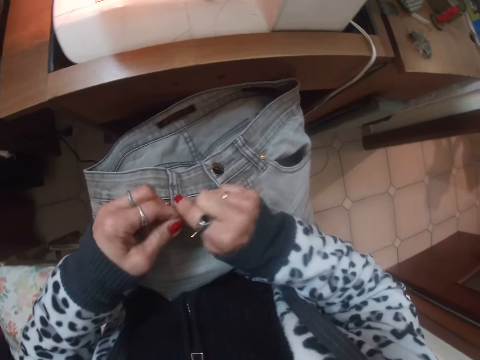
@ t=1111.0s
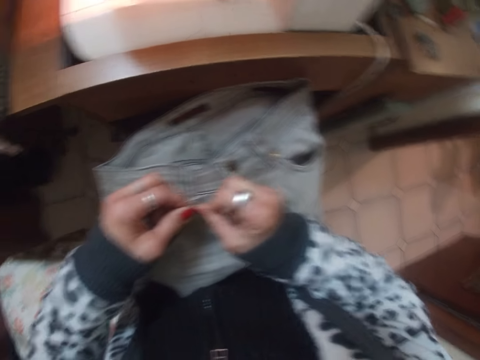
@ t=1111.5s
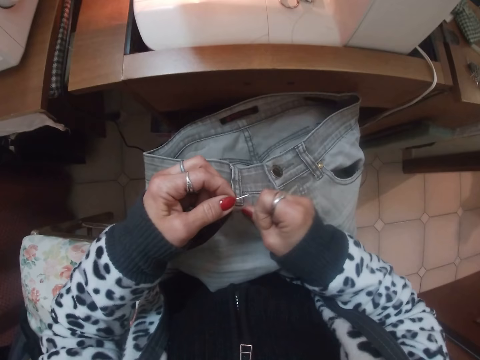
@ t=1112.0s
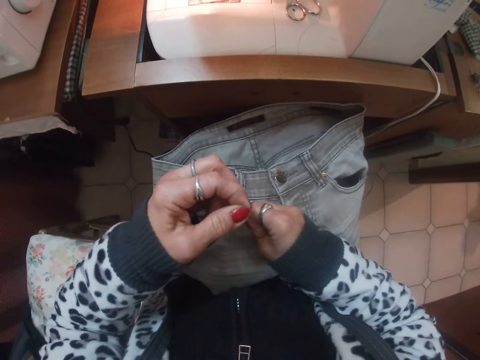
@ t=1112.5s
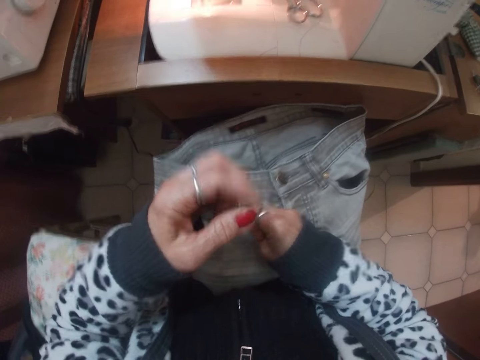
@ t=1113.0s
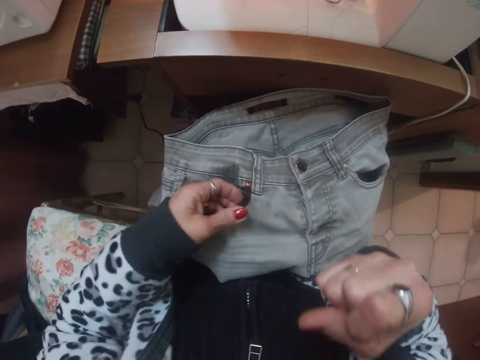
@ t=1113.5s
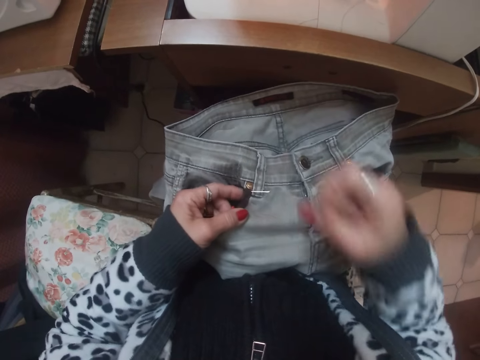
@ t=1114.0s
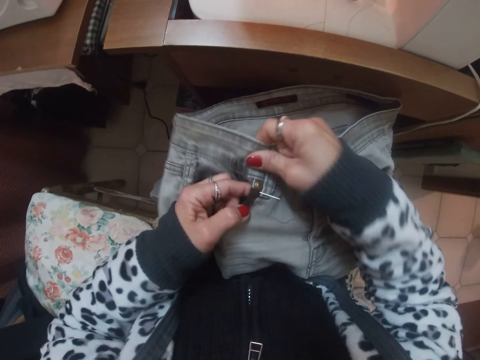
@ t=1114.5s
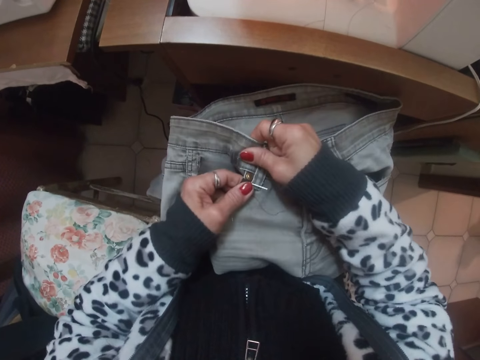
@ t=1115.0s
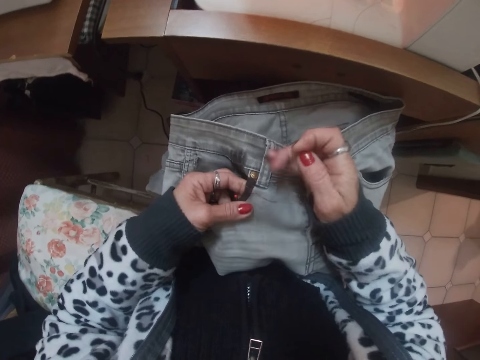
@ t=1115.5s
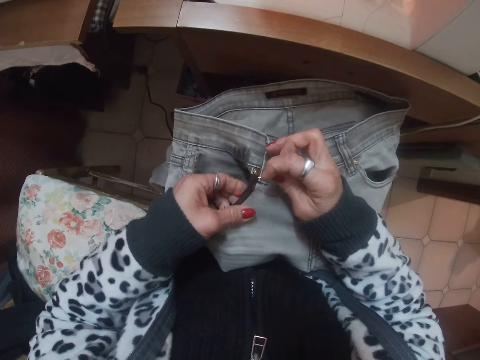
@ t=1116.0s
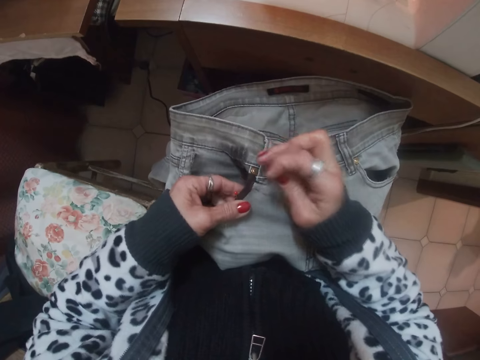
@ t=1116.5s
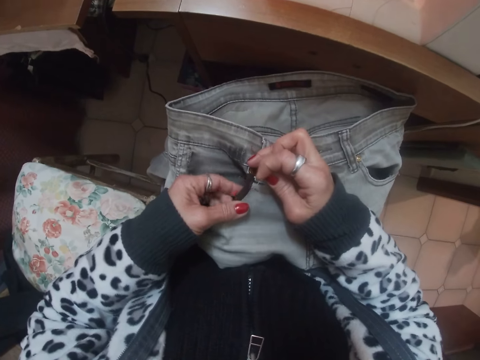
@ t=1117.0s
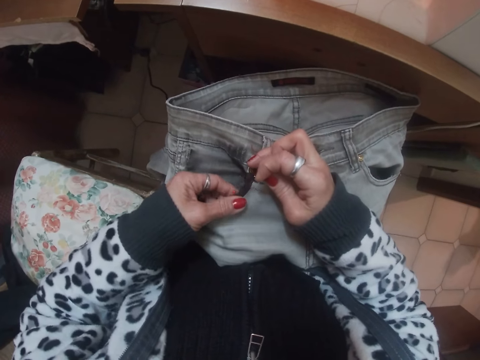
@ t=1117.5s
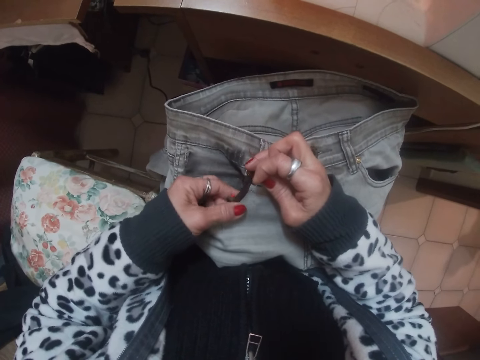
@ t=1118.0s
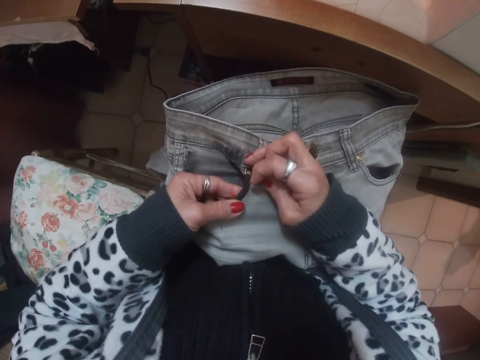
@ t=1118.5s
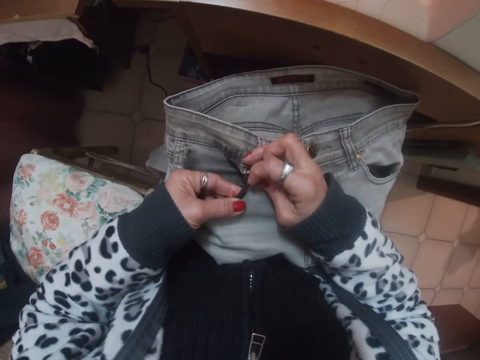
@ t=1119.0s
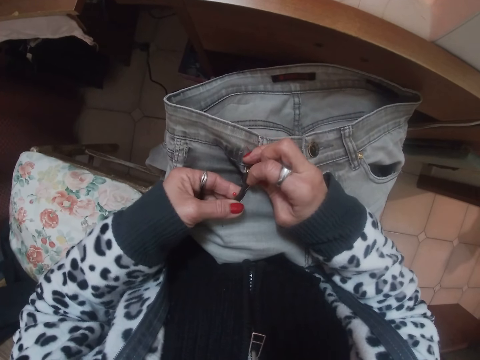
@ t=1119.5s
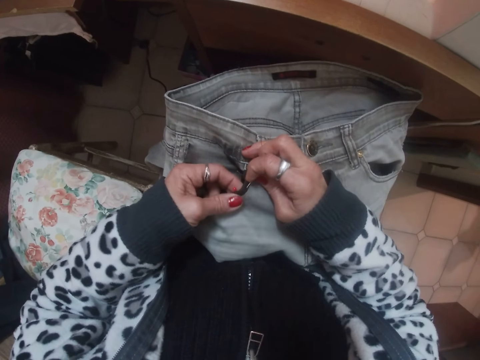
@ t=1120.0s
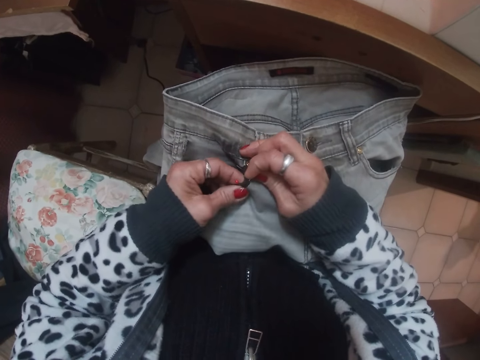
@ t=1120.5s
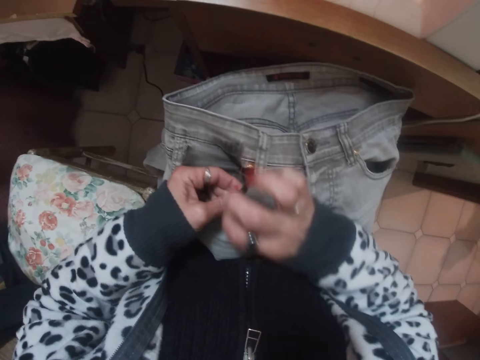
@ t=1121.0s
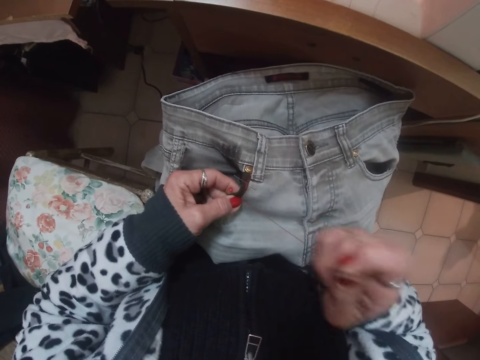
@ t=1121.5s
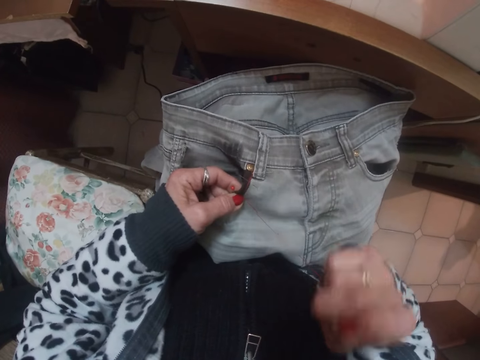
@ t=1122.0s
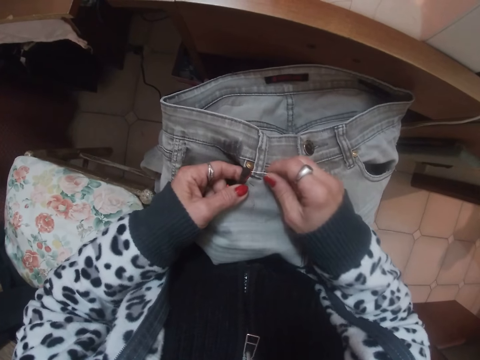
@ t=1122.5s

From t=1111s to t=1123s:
The camera wearer aligns the jeans. They sew the jeans.

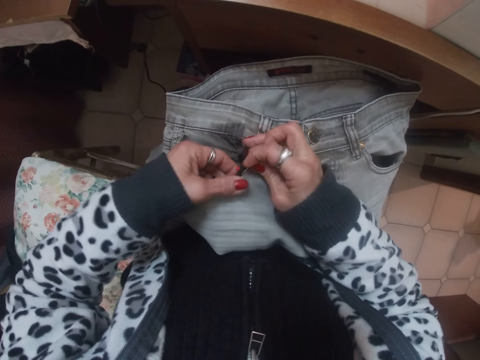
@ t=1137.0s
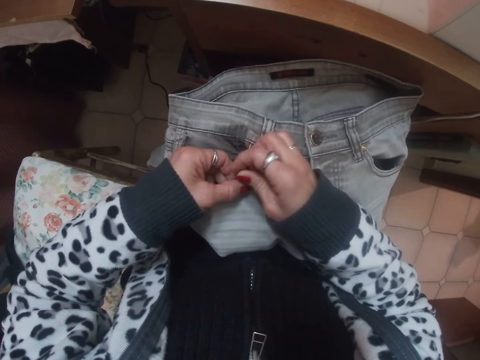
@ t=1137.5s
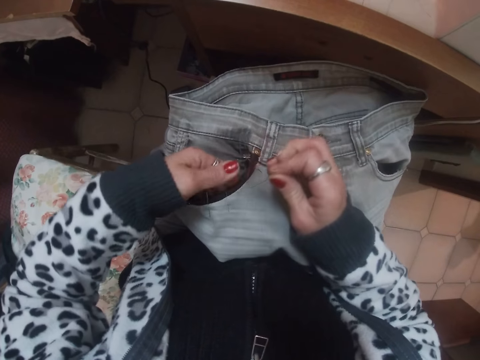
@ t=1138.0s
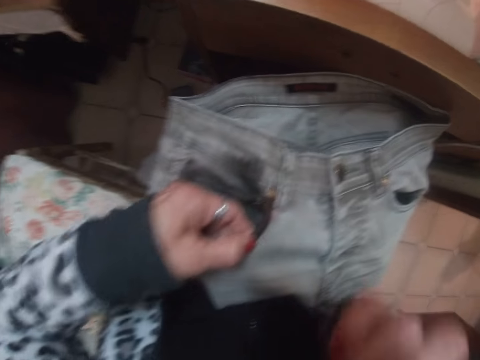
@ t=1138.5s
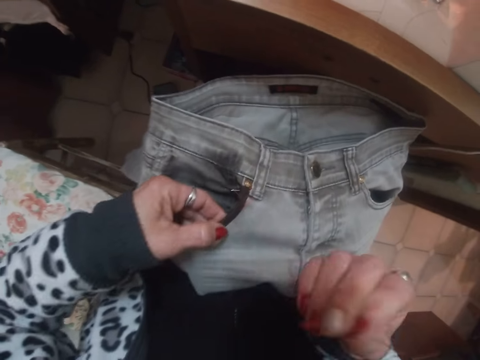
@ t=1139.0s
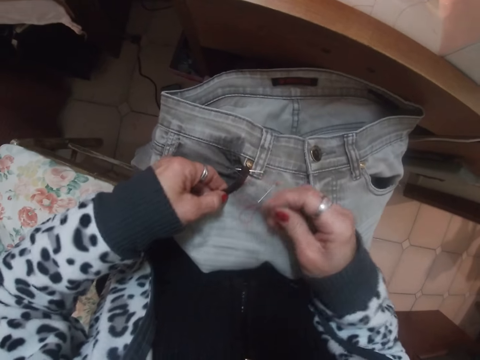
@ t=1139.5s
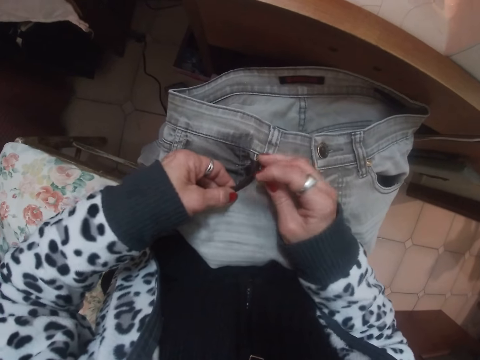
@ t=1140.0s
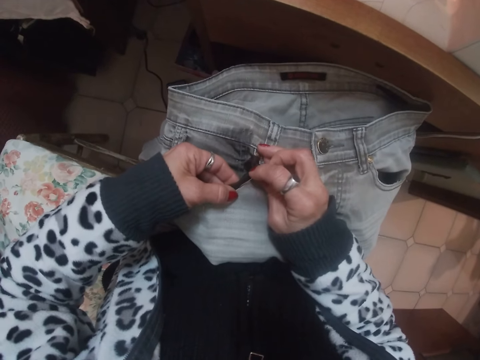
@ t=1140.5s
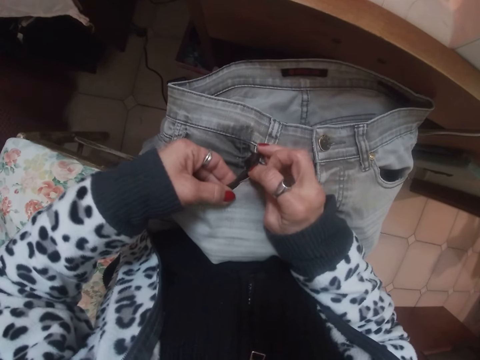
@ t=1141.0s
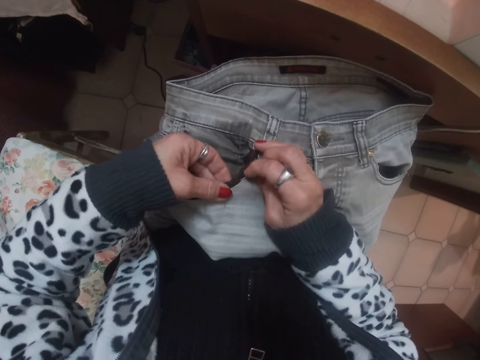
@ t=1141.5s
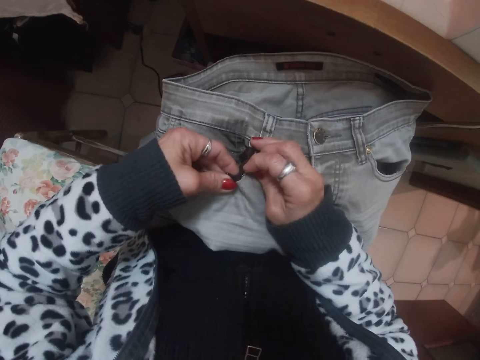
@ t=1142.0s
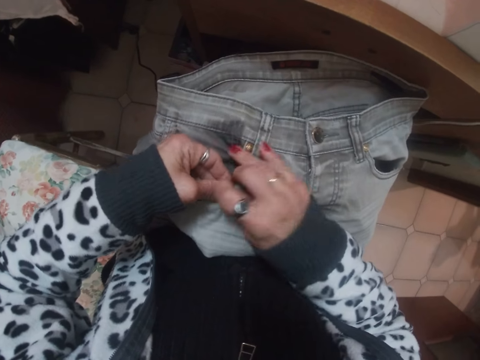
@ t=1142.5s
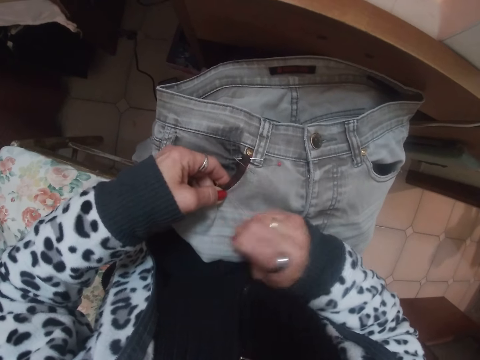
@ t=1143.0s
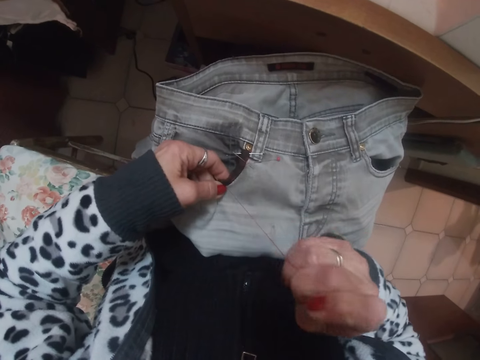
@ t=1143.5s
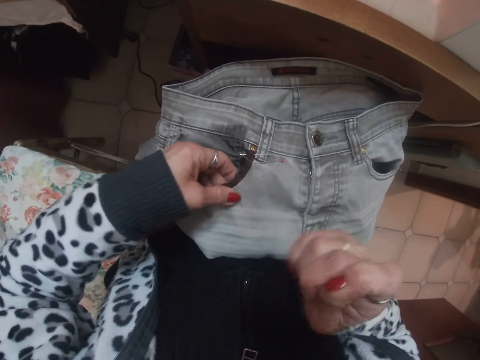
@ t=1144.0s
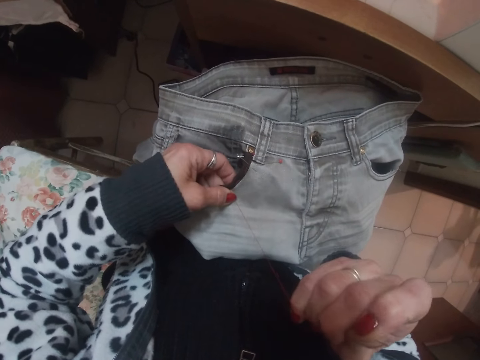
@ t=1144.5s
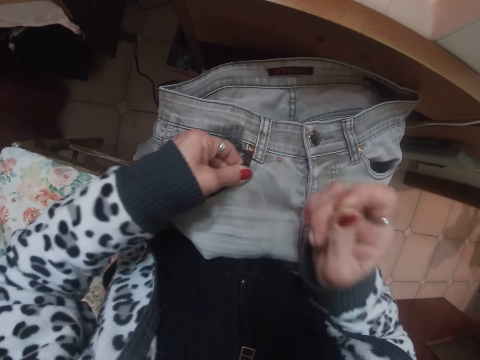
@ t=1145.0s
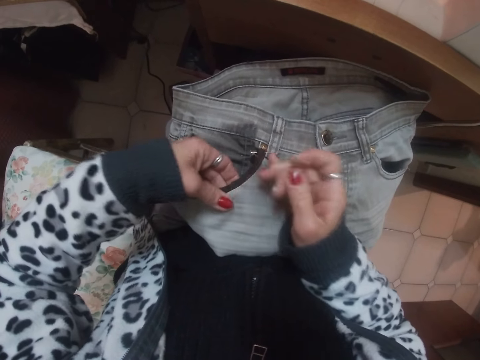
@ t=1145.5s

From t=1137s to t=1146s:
The camera wearer aligns the thread. They sew the jeans.

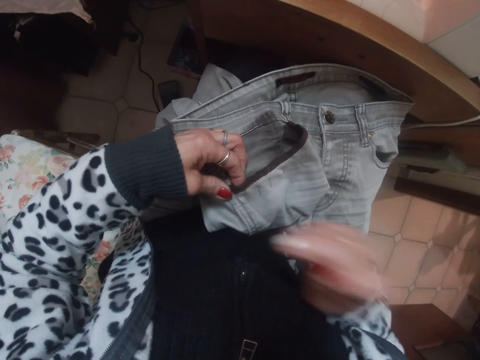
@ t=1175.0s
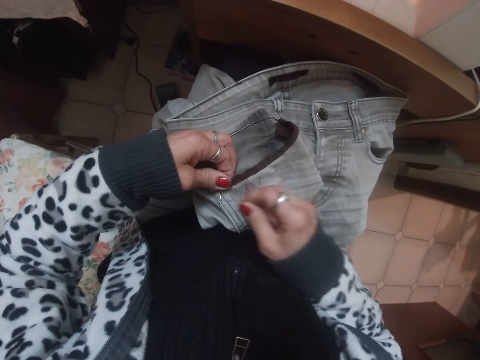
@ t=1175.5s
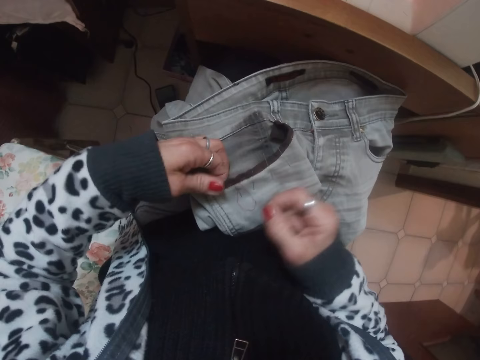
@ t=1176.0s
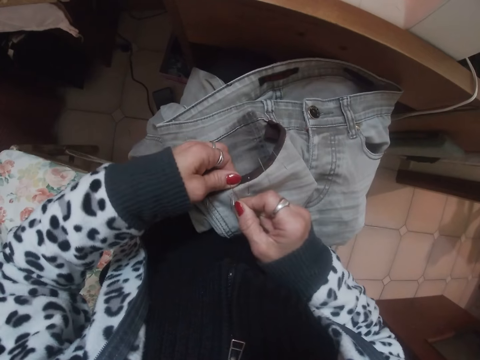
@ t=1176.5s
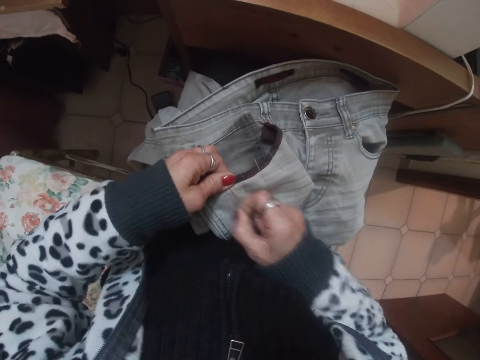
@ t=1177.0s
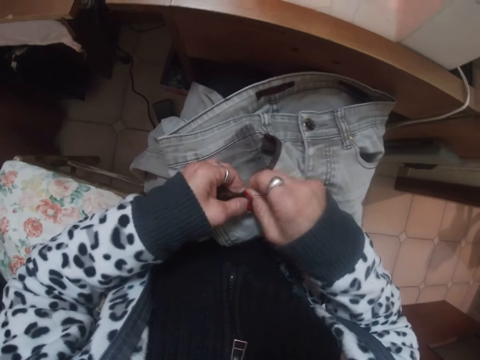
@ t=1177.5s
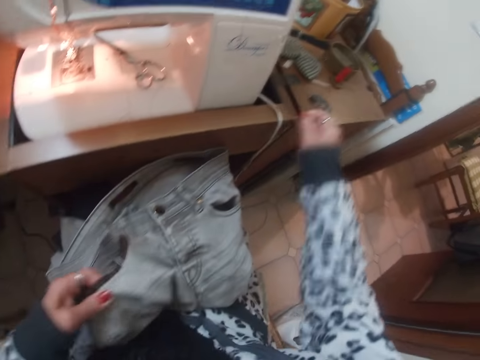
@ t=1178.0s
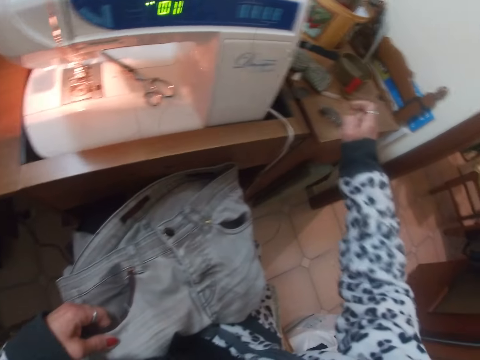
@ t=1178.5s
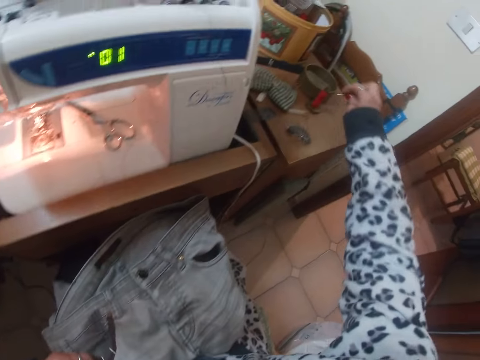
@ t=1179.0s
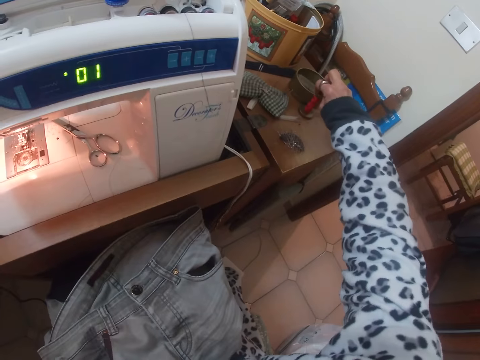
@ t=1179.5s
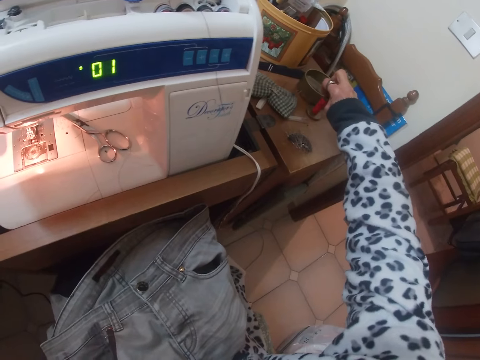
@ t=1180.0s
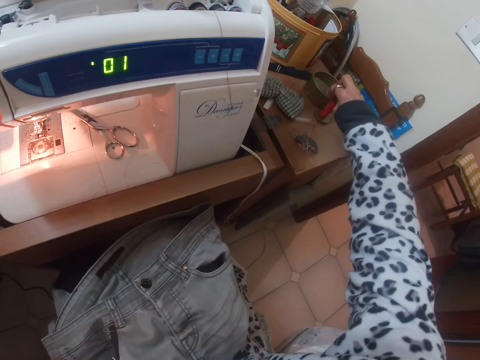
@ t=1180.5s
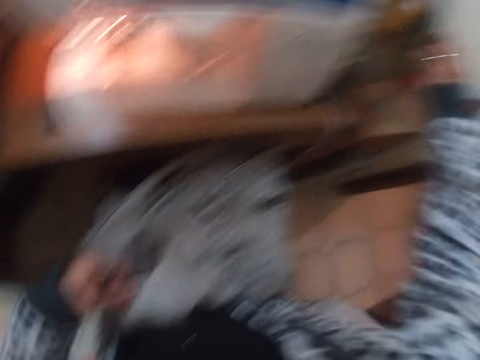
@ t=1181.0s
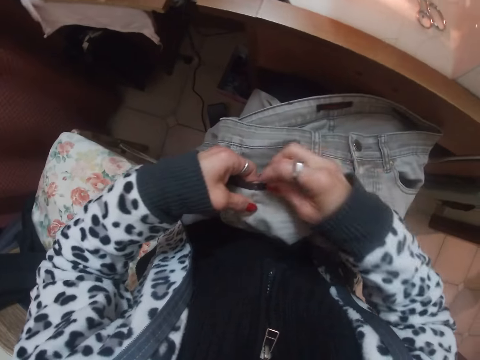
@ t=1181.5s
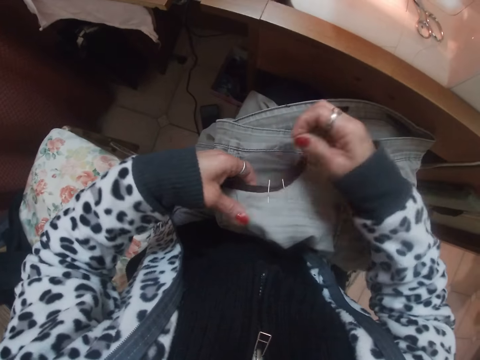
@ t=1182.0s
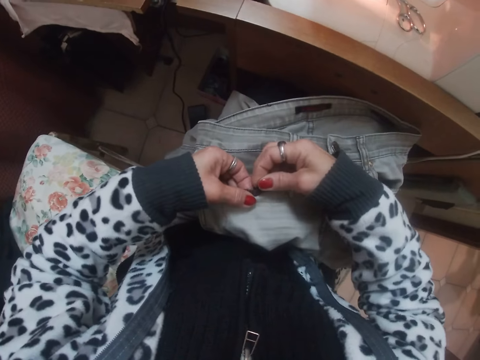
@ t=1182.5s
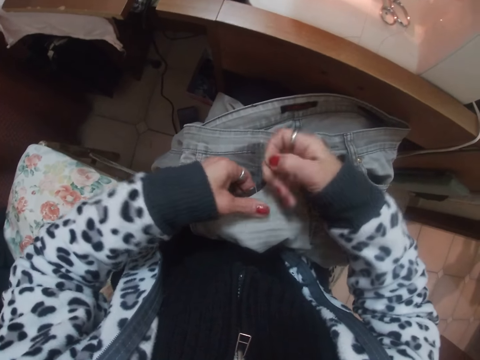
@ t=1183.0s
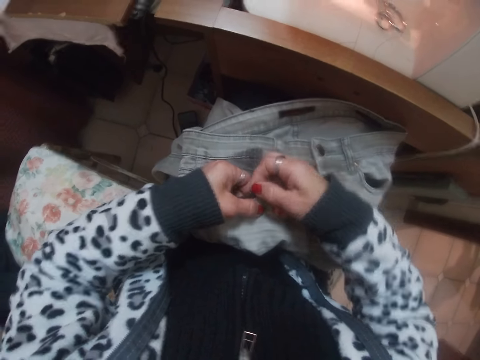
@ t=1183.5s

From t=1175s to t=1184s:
The camera wearer removes a pin from the jeans. They put the pin on the table. They put the needle back in the thread on the table. They remove the pins from the jeans.
